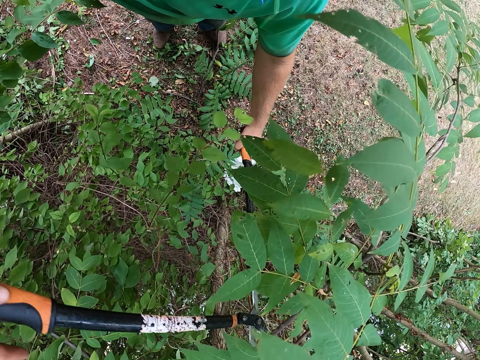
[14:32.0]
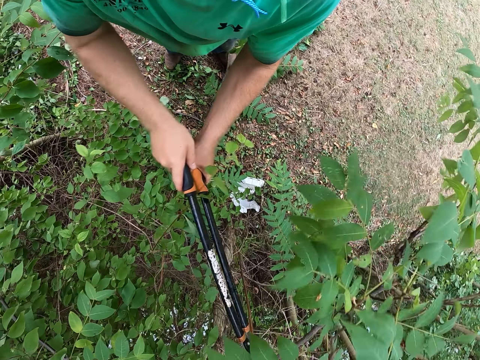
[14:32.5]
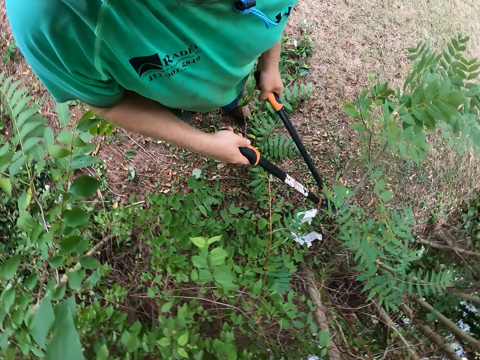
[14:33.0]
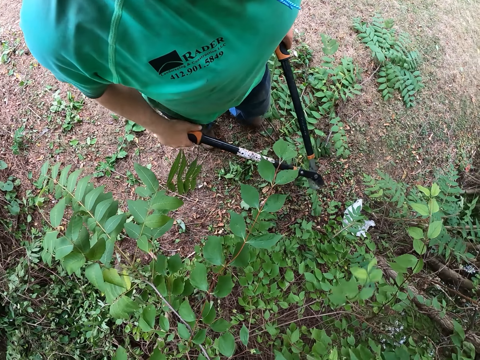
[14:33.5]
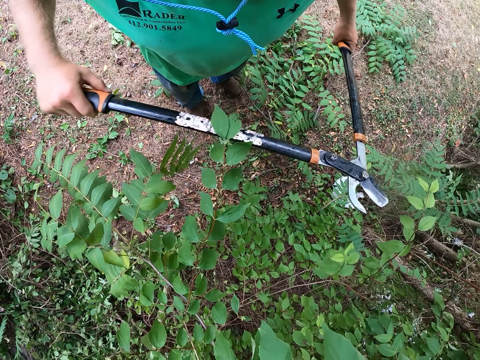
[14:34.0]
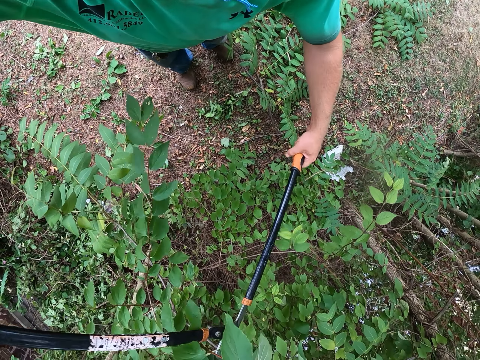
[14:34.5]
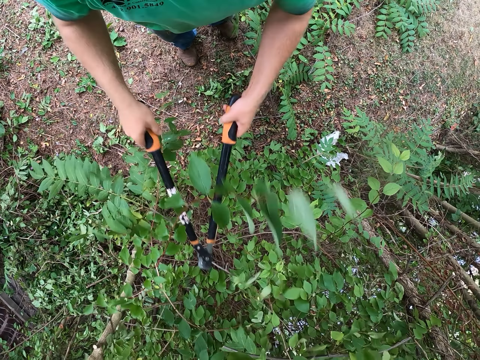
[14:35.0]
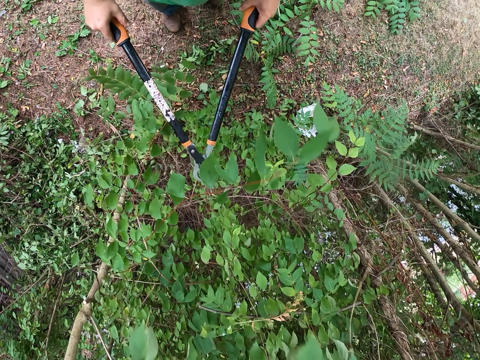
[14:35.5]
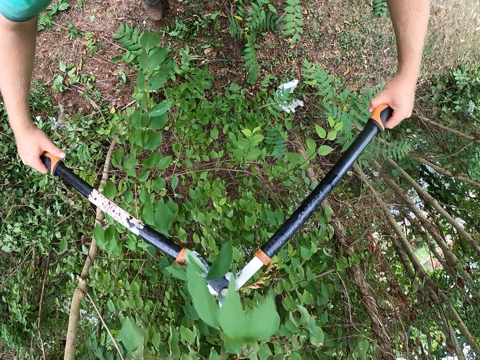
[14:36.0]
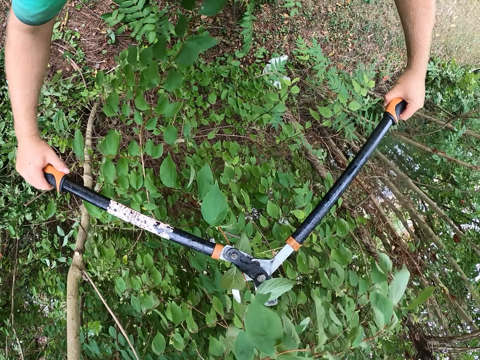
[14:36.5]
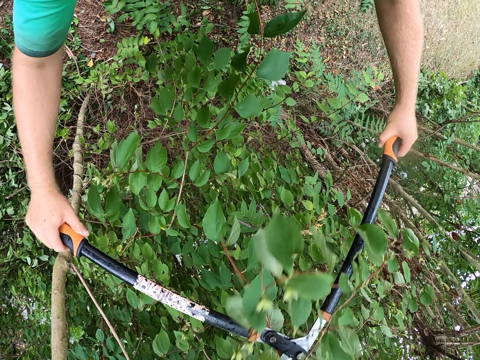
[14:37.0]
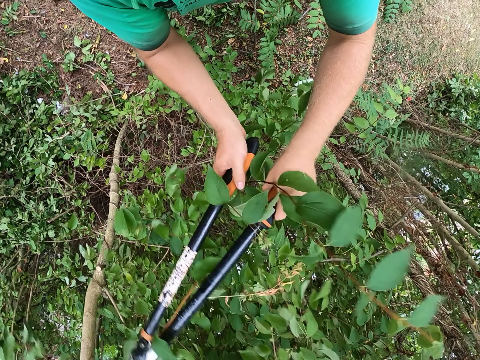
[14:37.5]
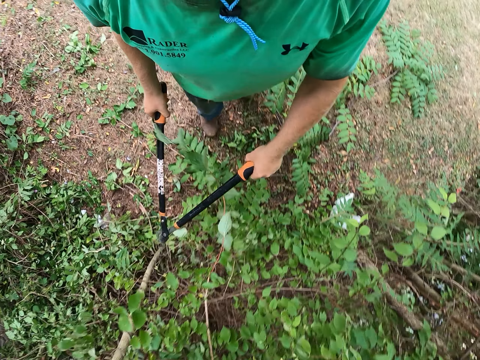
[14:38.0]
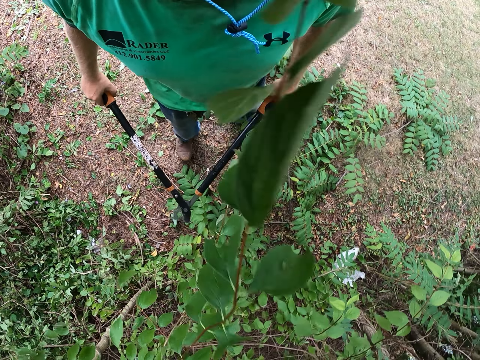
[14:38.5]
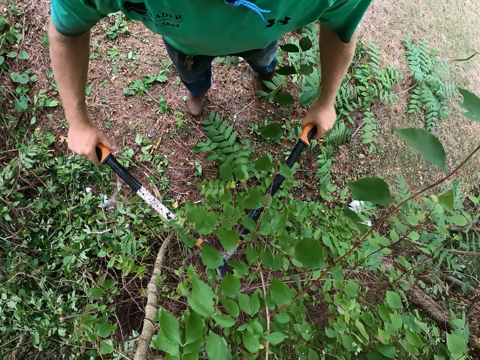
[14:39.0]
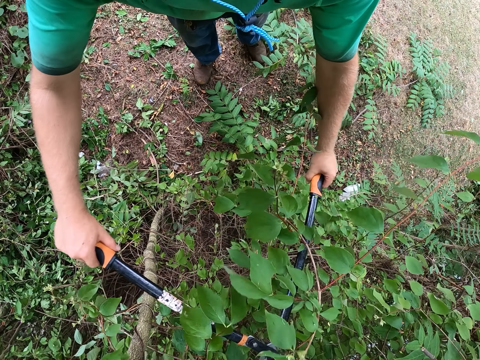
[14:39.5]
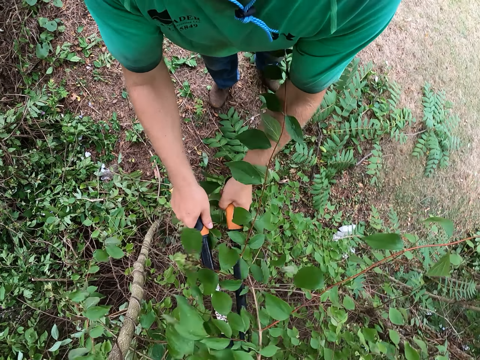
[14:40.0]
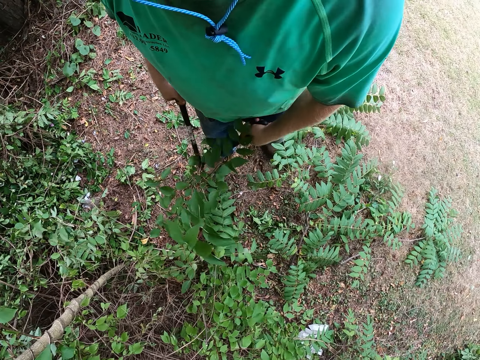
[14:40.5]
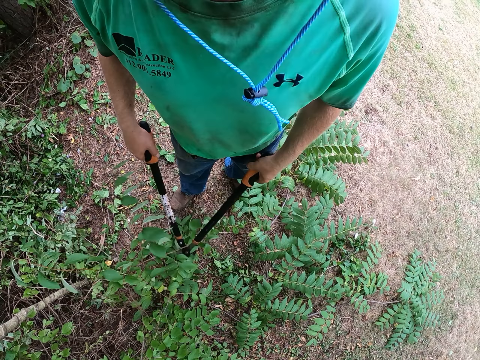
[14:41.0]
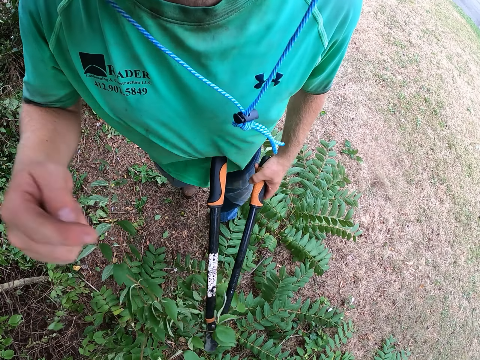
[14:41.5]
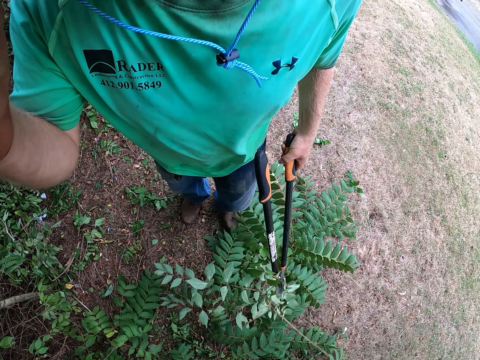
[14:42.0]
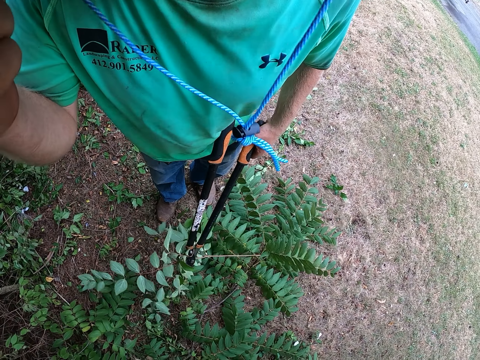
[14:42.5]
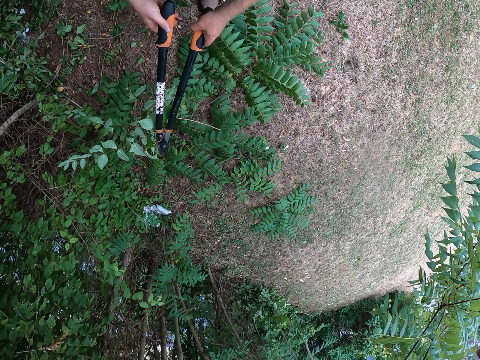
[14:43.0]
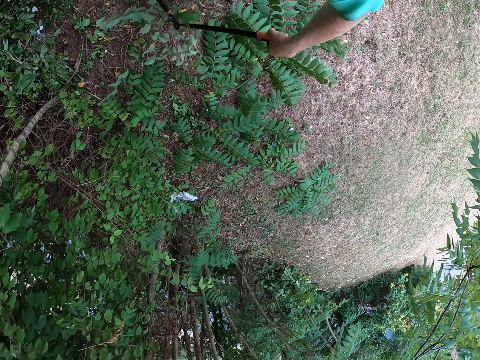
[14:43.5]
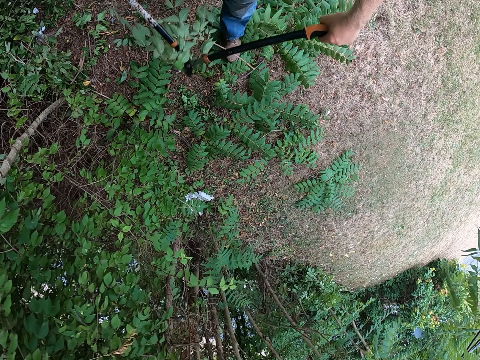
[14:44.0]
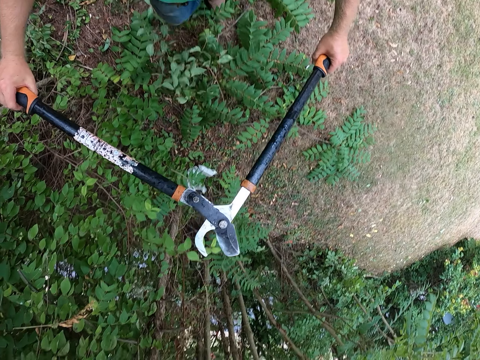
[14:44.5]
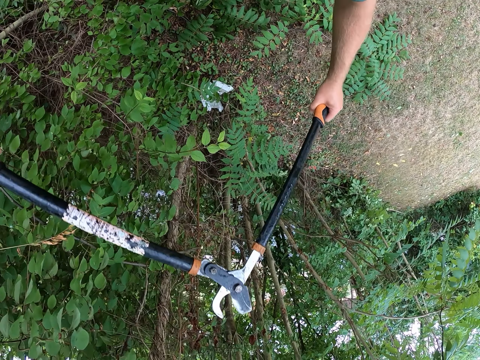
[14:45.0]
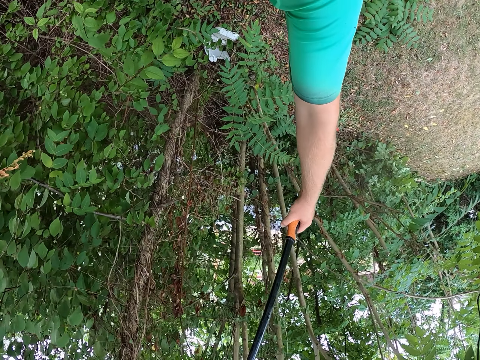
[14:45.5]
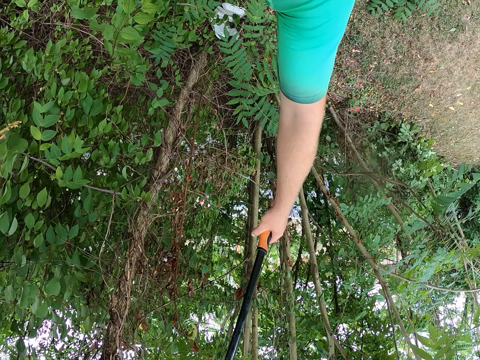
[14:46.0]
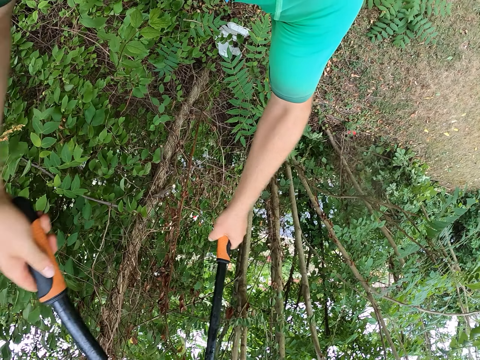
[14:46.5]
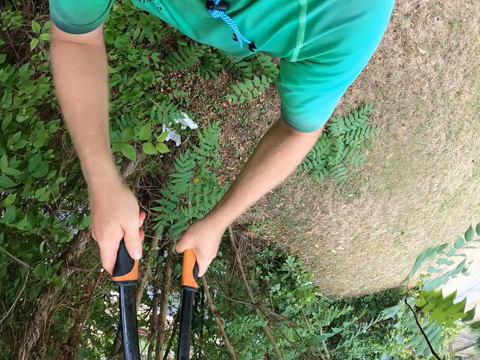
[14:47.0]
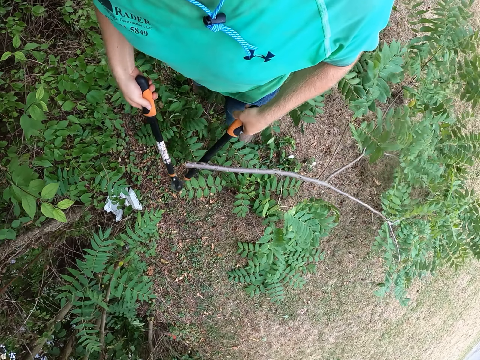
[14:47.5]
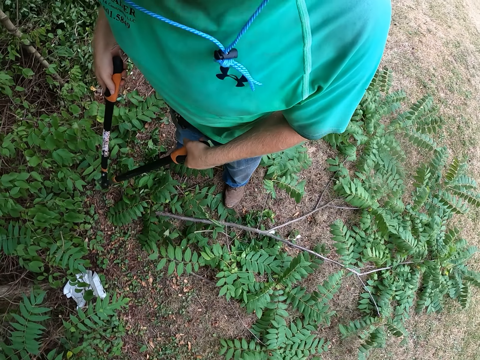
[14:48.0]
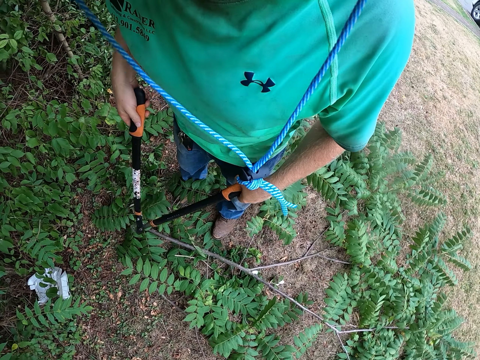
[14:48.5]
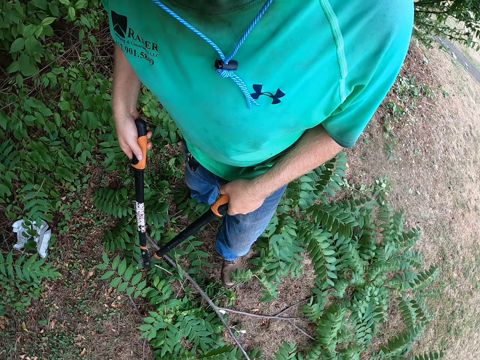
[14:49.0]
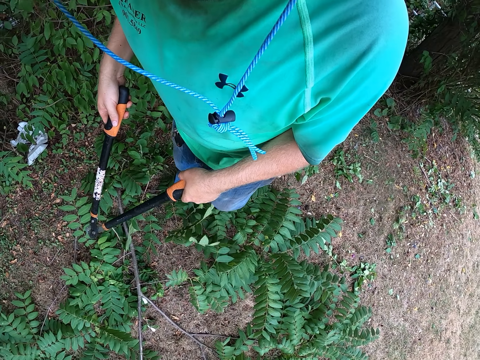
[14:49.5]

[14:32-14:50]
The camera wearer cuts a tree branch with the lopper or shear in both hands. They do so repeatedly. They touch the head area with the right hand. They hold the shear with both hands. They cut a tree branch with the lopper in both hands.

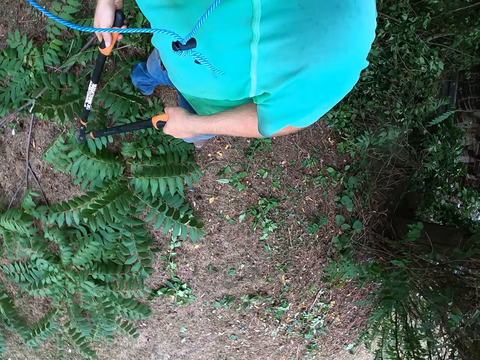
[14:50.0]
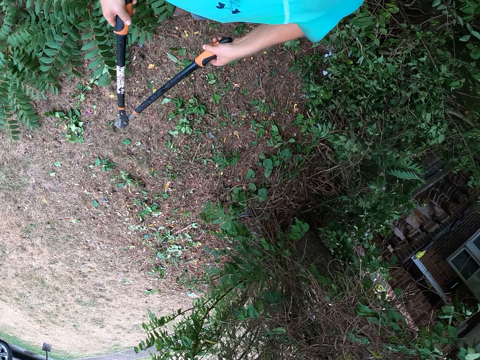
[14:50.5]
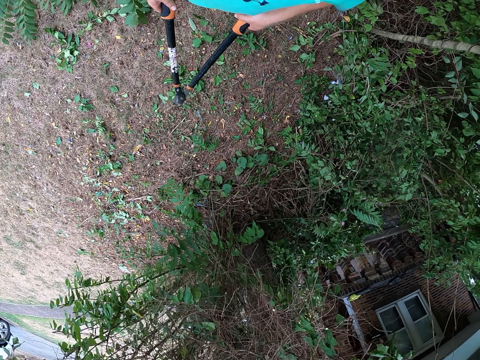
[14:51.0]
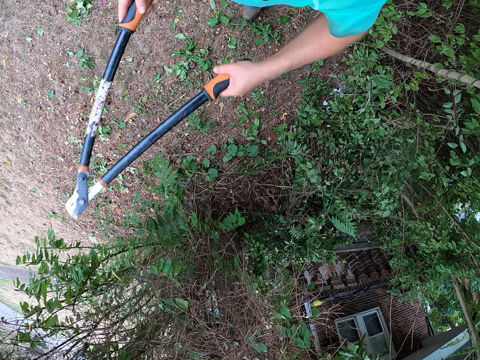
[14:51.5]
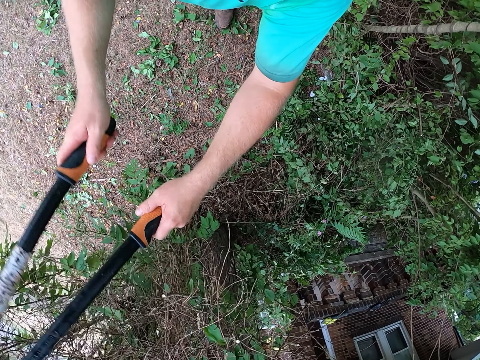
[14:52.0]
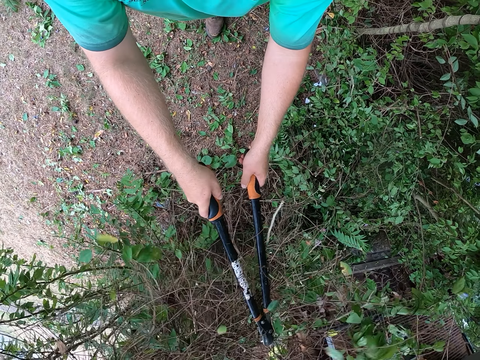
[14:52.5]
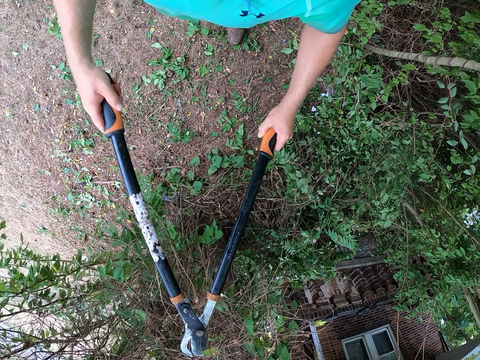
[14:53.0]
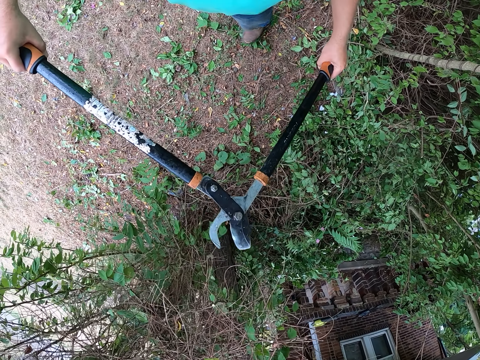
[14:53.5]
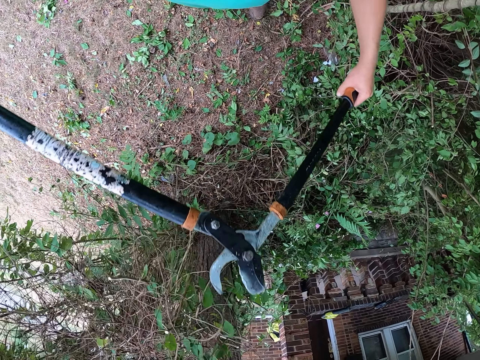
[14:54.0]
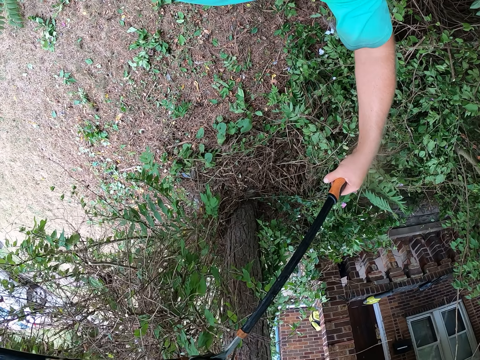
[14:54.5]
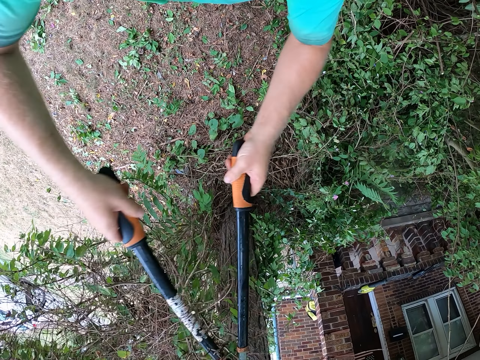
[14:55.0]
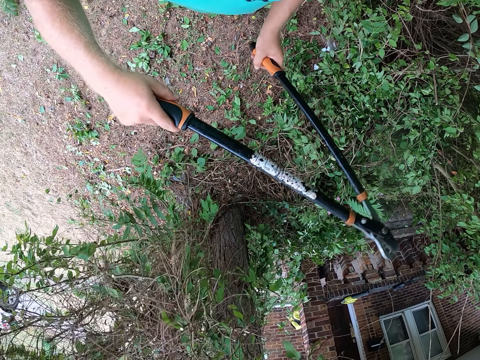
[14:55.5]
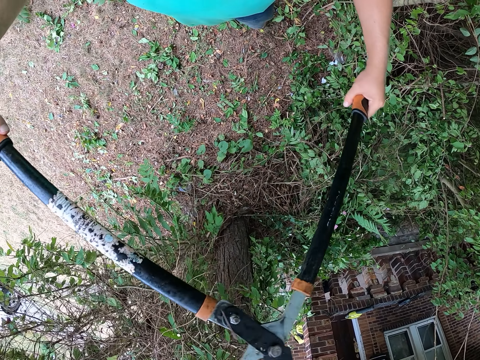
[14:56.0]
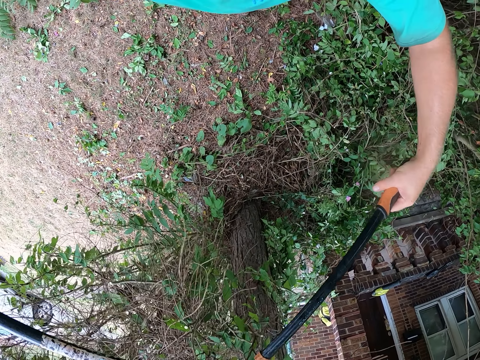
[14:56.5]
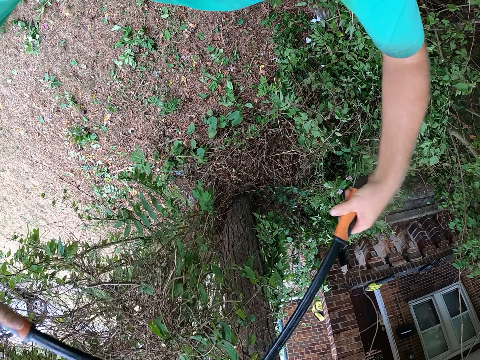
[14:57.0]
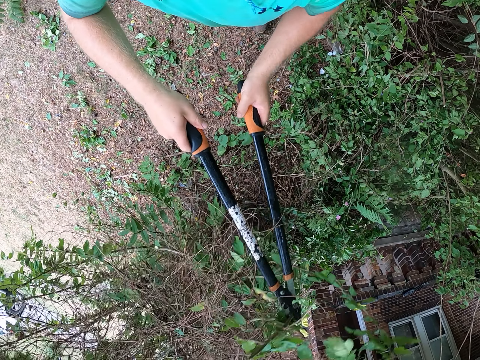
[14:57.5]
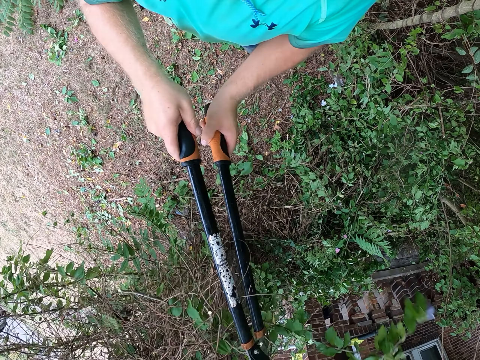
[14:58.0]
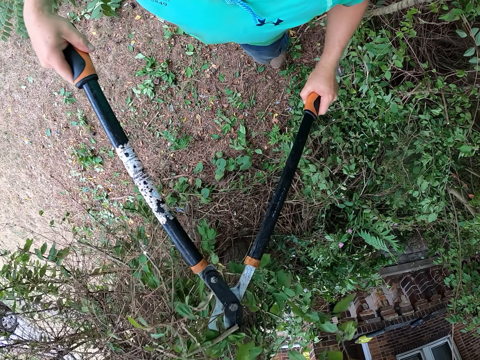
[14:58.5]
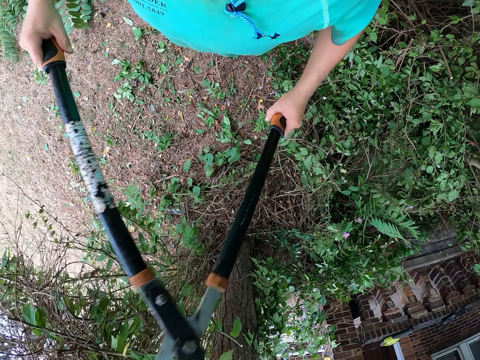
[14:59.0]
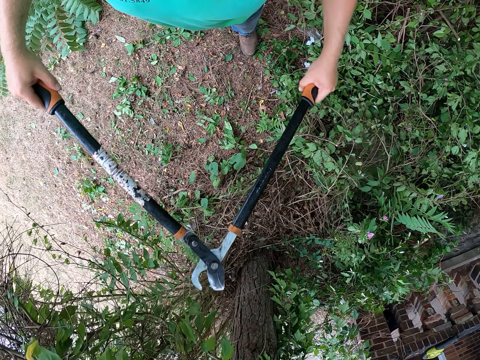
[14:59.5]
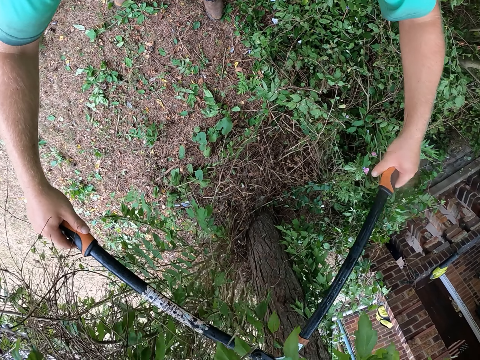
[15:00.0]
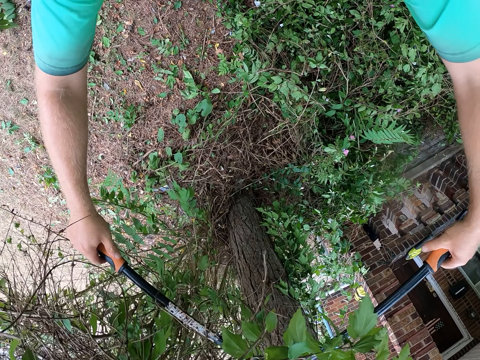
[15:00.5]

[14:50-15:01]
The camera wearer hits a tree branch with the lopper in both hands. They cut the tree branch with the lopper in both hands.
